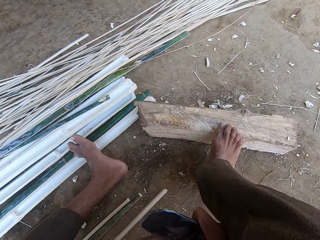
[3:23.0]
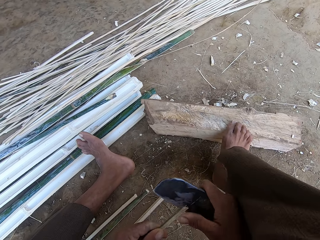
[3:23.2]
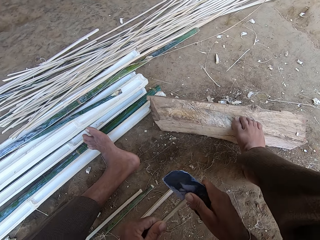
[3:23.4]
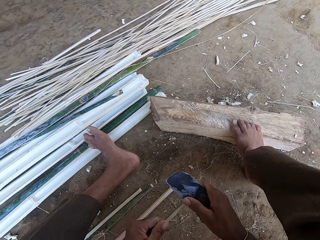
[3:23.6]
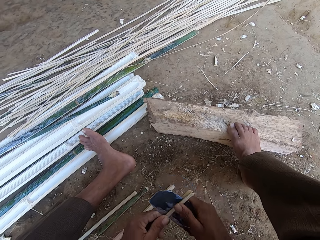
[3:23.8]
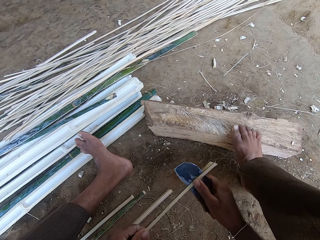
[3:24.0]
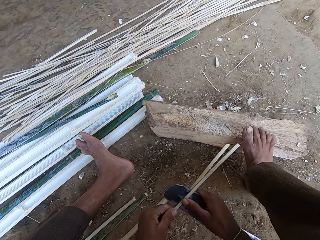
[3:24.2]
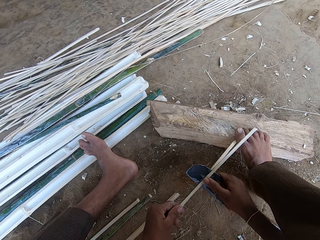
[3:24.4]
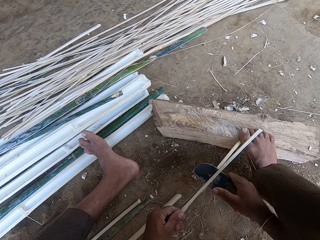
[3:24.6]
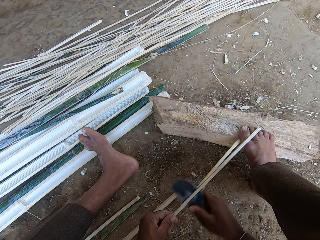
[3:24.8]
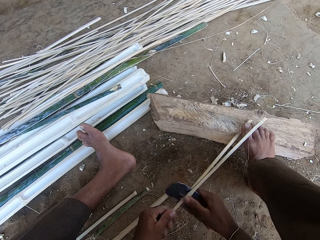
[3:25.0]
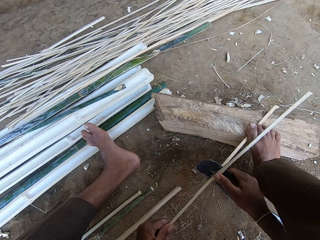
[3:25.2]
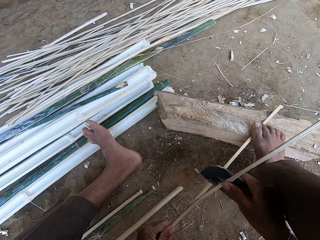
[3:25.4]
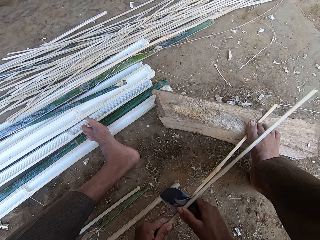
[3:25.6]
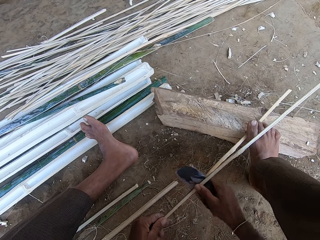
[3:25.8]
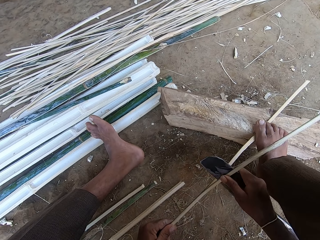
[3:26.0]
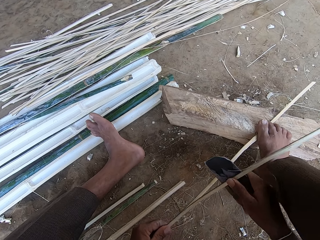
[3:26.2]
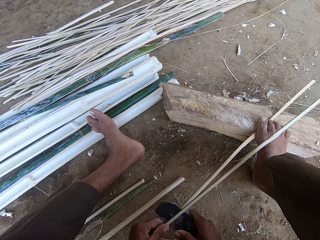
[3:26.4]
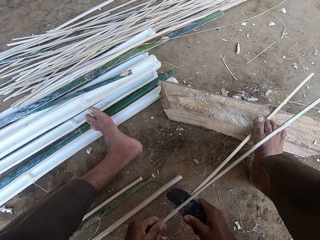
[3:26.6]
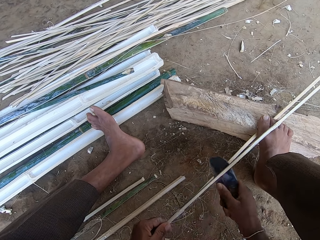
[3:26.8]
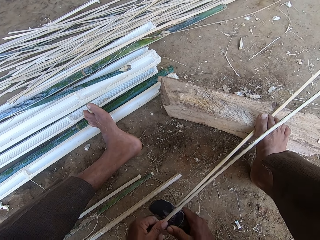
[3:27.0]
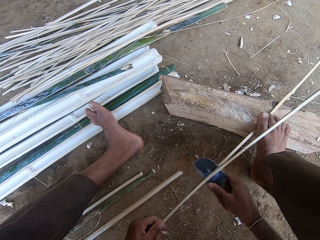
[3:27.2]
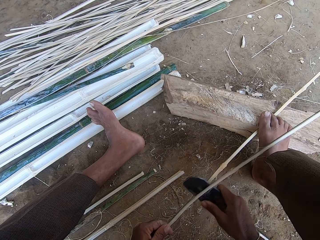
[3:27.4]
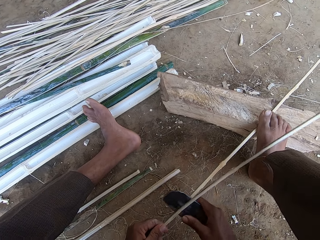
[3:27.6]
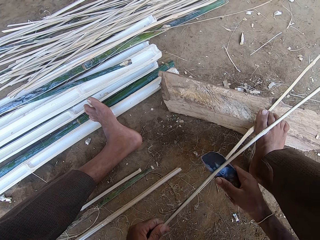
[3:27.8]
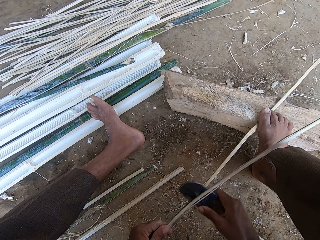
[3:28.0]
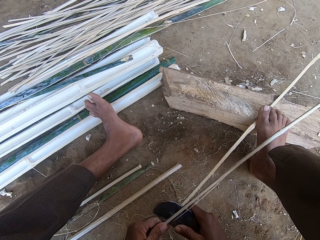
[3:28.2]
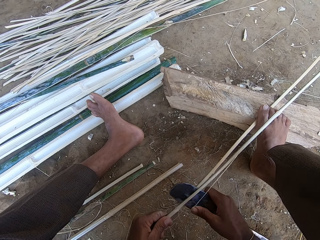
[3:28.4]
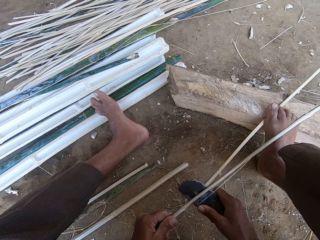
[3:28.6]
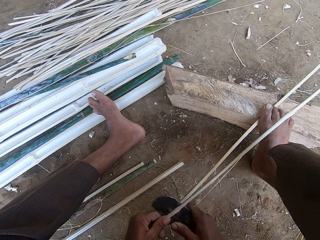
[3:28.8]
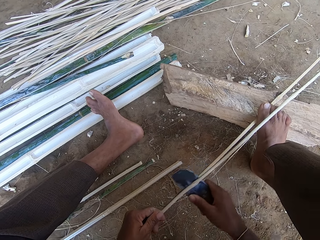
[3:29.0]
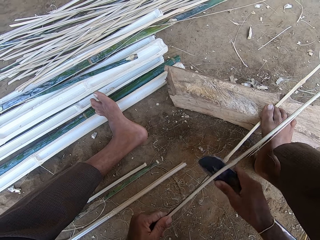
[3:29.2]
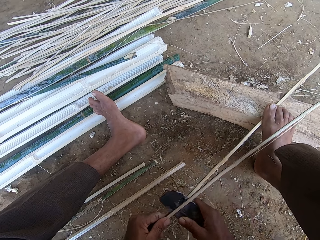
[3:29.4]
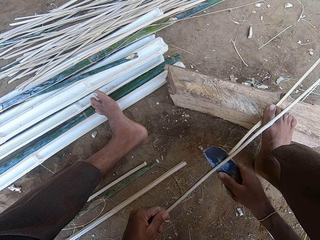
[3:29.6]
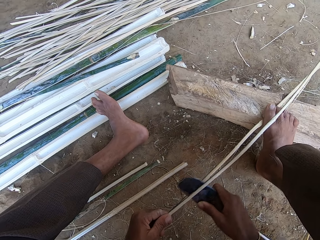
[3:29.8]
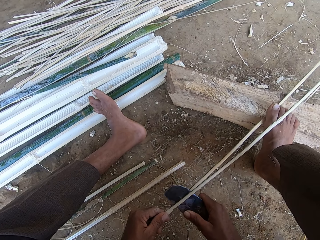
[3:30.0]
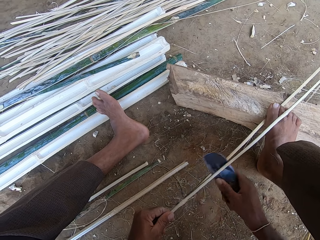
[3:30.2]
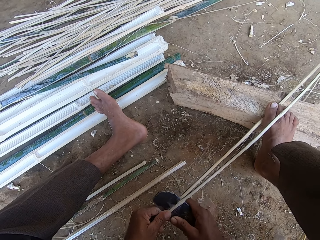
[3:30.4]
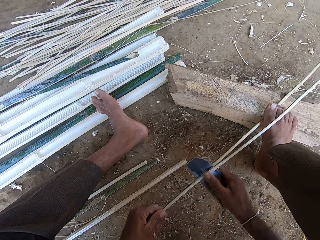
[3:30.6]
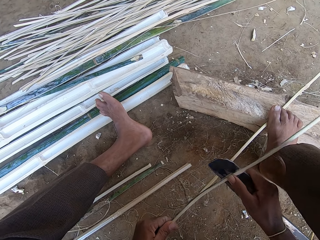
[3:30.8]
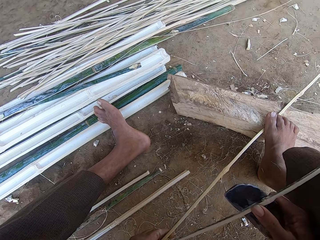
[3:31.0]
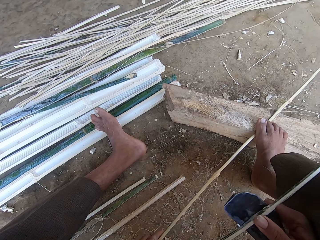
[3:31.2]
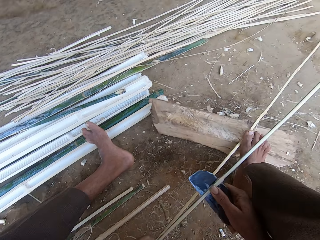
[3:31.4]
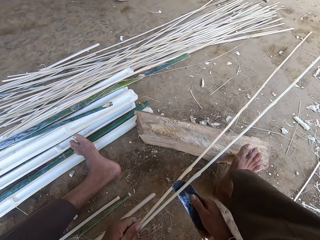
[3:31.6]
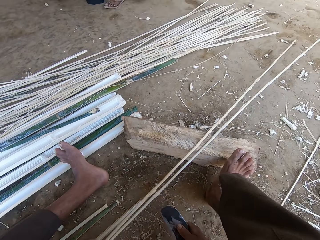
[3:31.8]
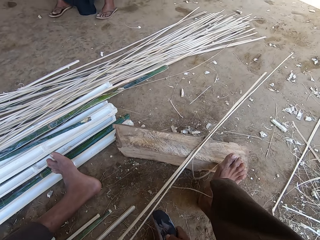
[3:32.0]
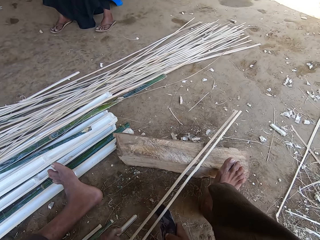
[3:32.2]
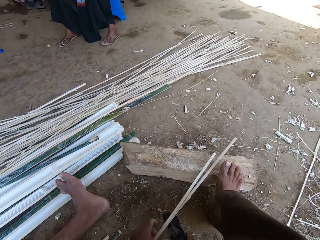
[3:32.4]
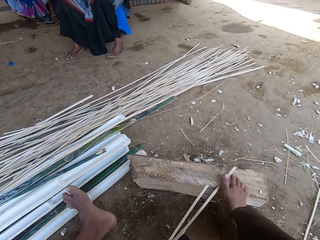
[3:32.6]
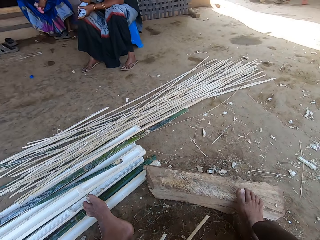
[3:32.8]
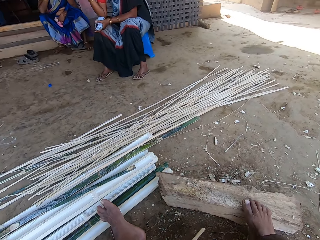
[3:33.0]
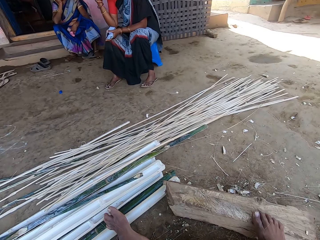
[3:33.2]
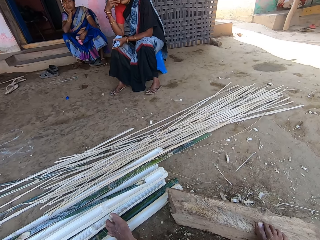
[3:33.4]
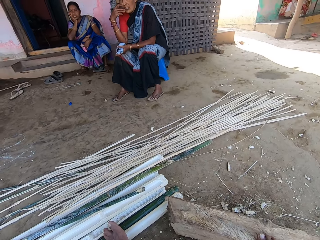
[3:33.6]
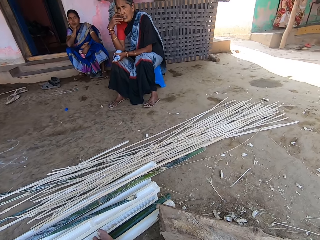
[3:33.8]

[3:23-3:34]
The camera wearer slices bamboo. A woman talks to the camera wearer. The camera wearer steps on the bamboo. They move the bamboo.

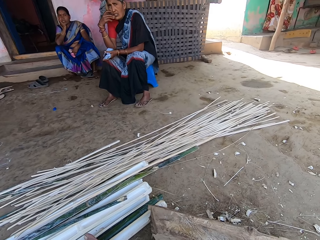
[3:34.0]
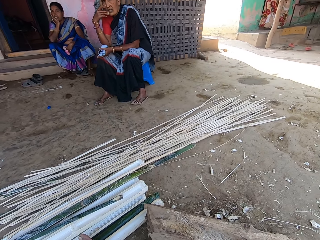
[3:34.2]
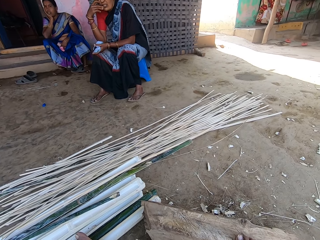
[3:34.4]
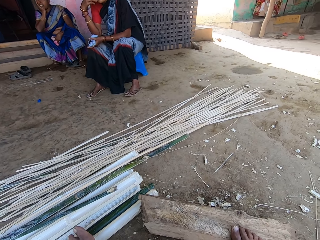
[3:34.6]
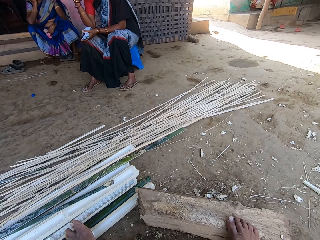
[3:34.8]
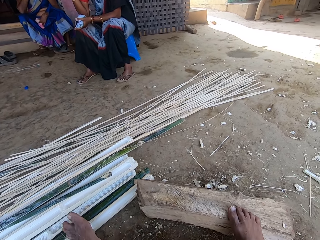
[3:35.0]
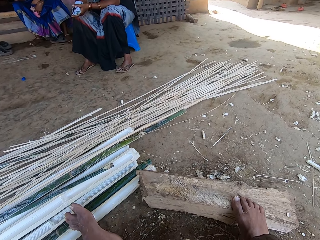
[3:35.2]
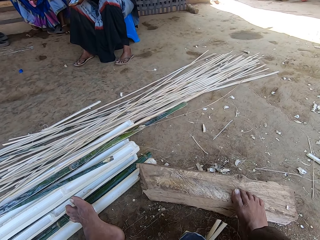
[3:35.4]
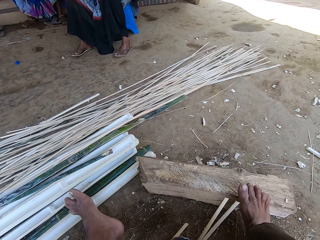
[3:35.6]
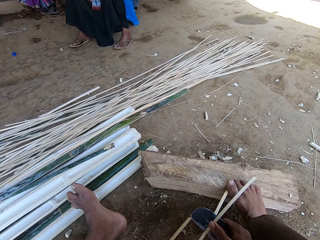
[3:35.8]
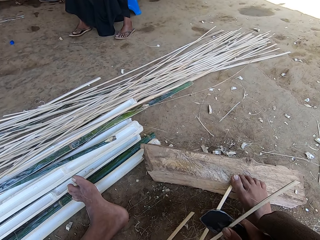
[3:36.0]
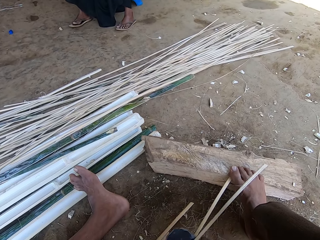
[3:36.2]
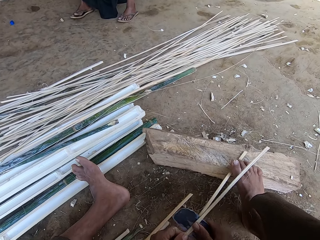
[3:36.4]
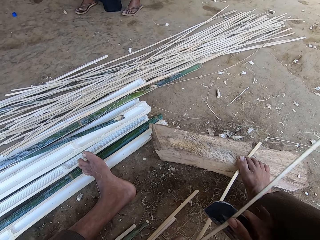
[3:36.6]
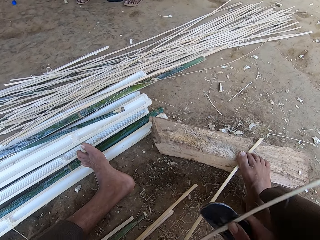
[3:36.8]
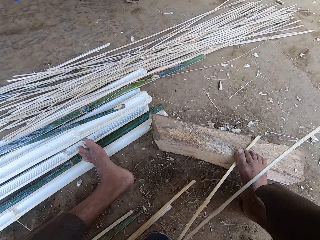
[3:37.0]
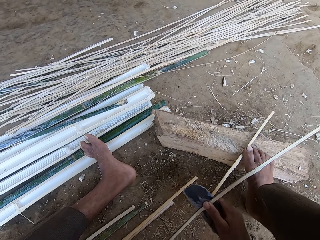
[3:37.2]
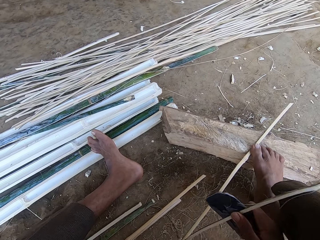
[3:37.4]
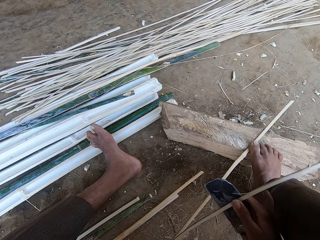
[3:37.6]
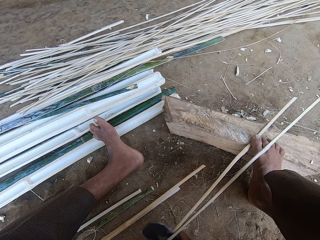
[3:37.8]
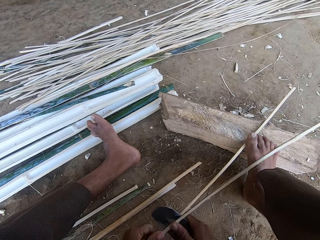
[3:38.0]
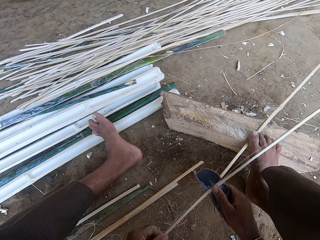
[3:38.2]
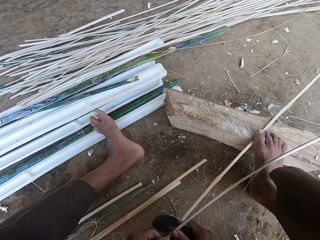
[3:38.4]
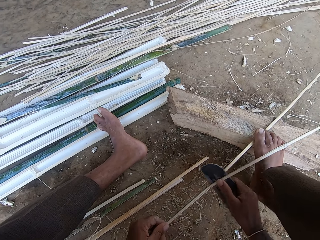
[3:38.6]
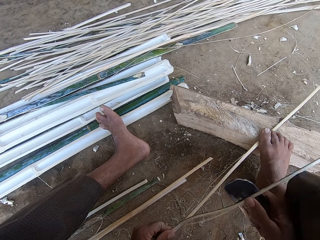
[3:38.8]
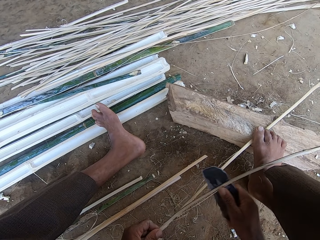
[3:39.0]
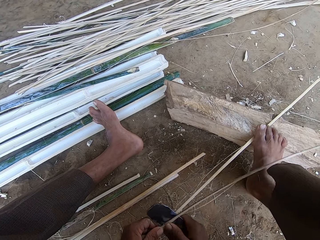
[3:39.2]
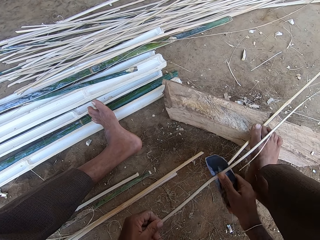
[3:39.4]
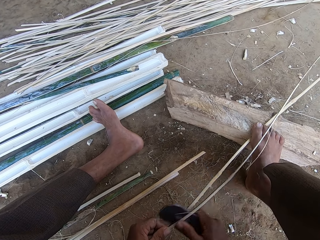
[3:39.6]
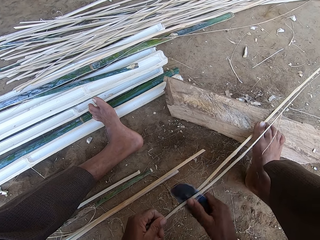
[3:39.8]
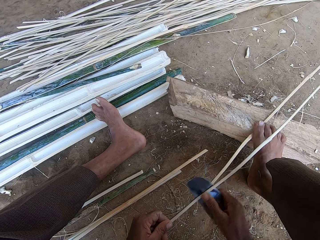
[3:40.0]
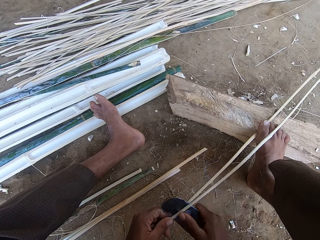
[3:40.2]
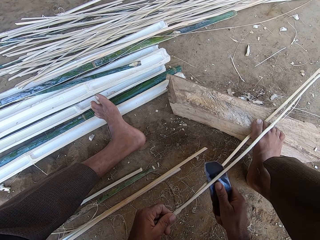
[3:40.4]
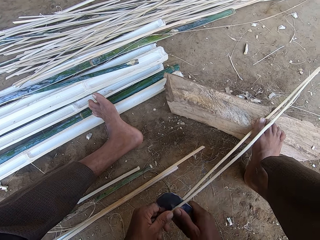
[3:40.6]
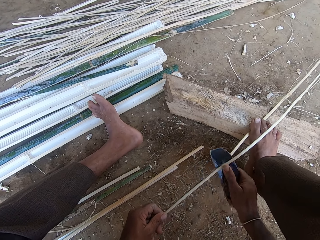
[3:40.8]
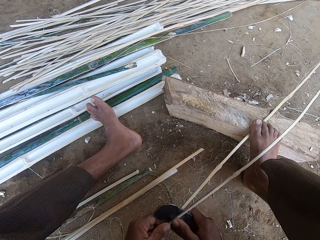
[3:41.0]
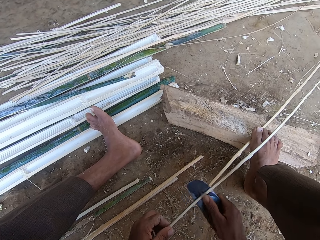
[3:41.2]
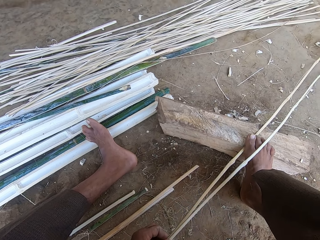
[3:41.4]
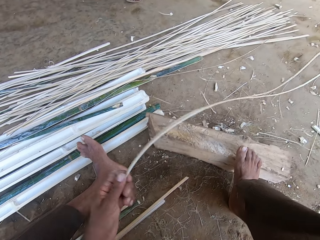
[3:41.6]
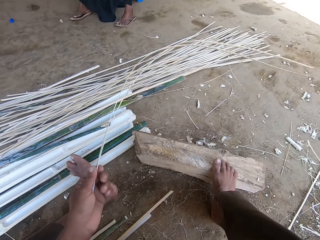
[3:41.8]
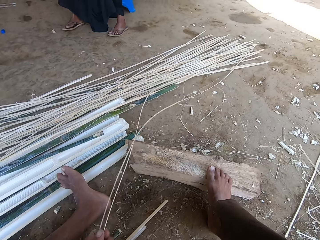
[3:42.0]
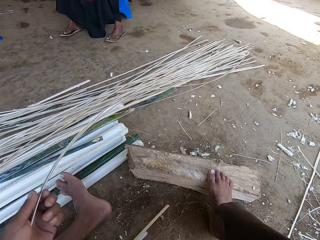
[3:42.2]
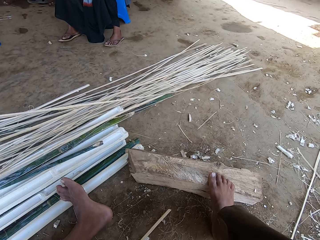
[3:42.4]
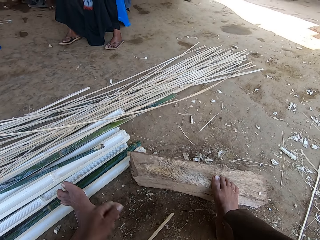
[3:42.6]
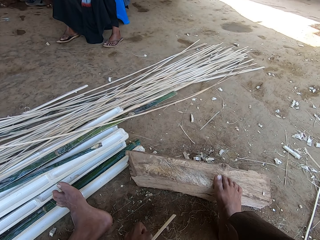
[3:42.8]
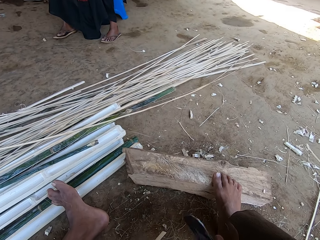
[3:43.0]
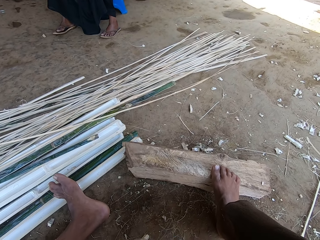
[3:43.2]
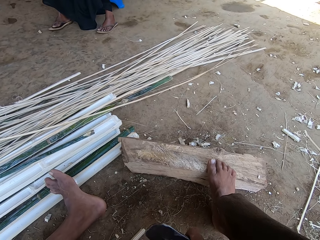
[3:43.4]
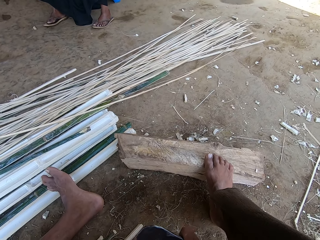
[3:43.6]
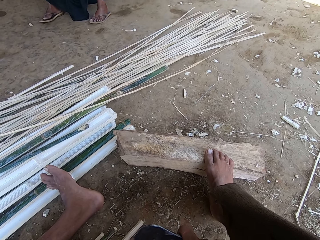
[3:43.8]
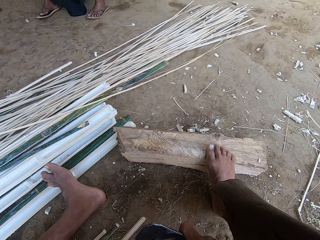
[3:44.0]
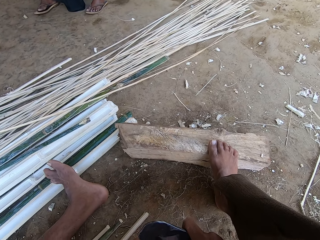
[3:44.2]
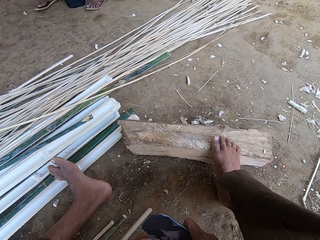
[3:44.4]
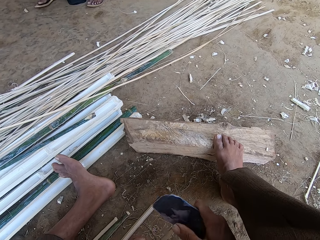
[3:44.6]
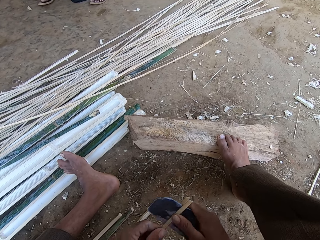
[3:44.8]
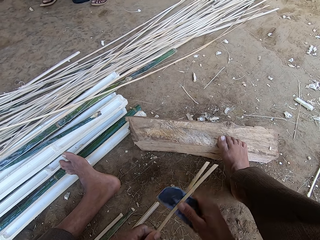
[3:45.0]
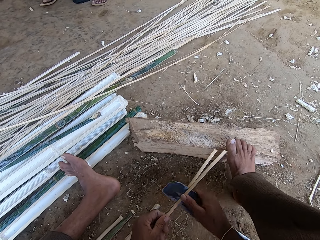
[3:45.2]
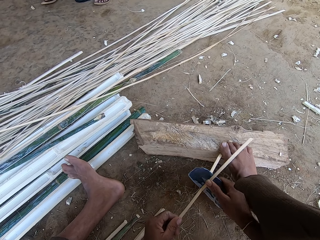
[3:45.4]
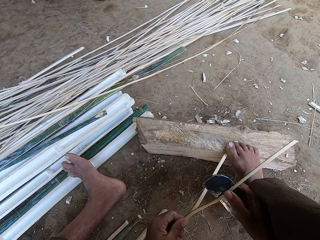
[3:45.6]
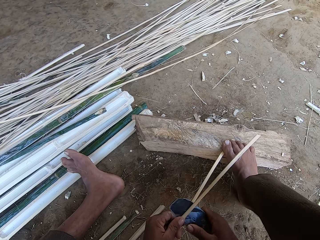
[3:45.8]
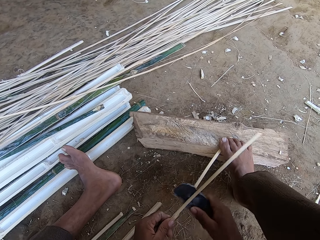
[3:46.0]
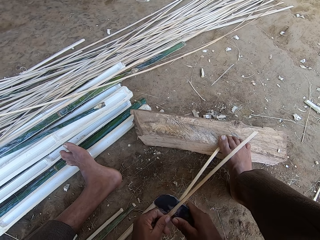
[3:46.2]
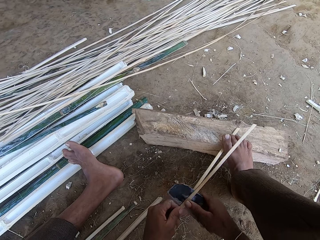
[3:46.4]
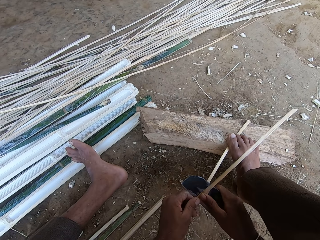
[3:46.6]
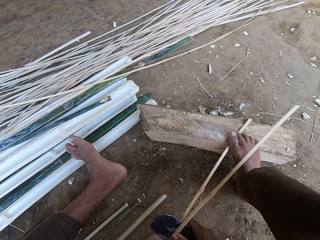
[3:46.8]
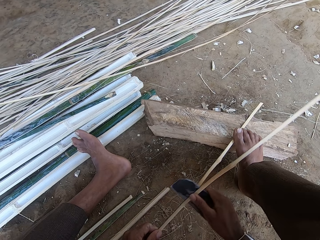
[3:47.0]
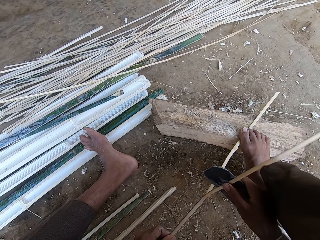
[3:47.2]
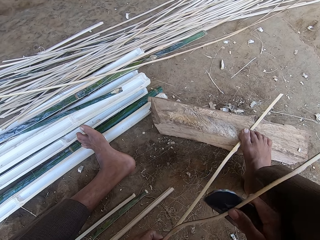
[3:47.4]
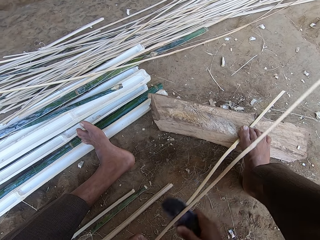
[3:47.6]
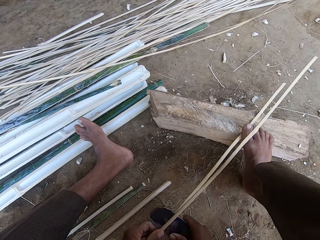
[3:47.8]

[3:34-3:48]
The camera wearer talks to a woman. They look around. They slice bamboo. The woman talks to the camera wearer. The camera wearer steps on the bamboo. They talk to the woman. They drop the bamboo. They slice the bamboo. They step on the bamboo.
